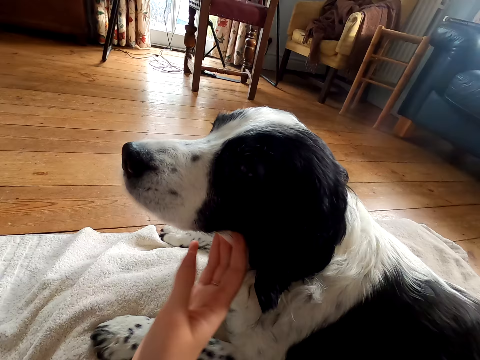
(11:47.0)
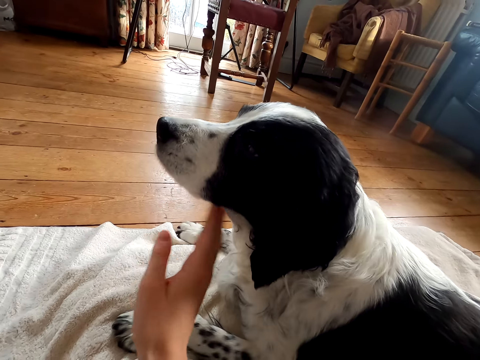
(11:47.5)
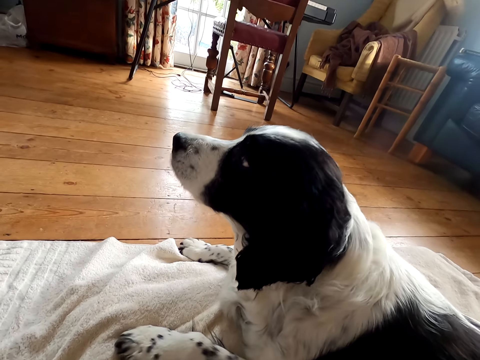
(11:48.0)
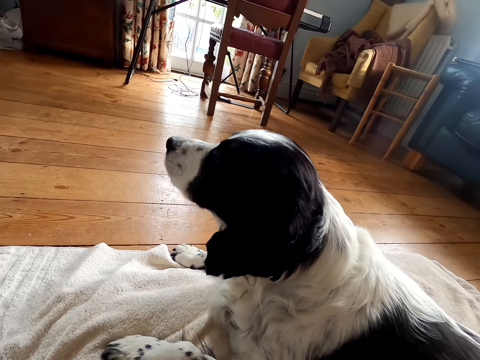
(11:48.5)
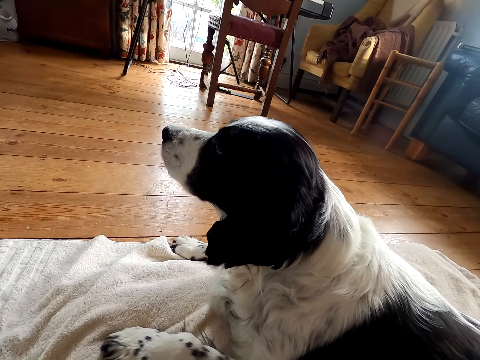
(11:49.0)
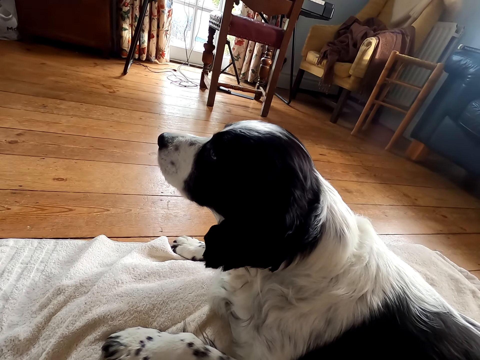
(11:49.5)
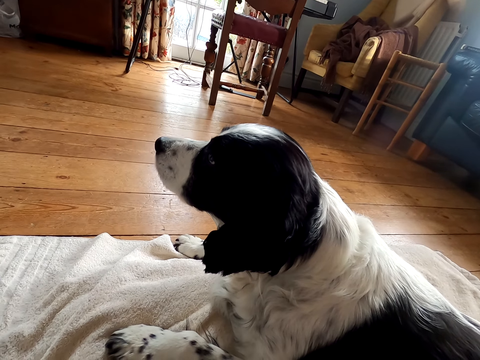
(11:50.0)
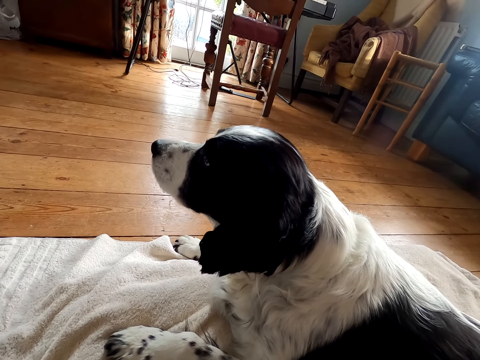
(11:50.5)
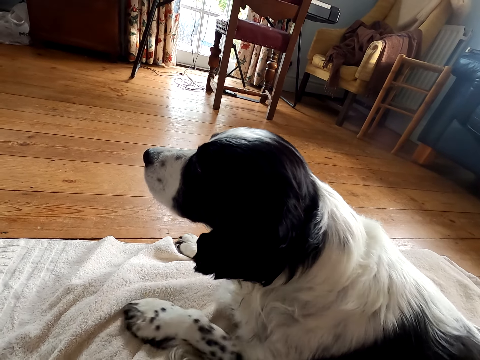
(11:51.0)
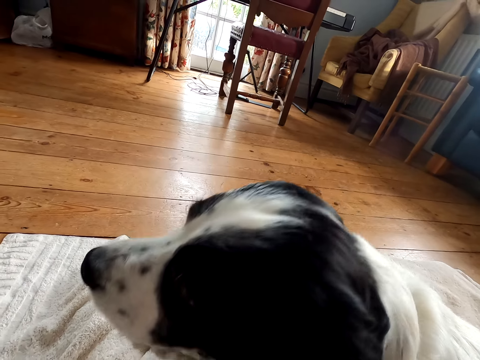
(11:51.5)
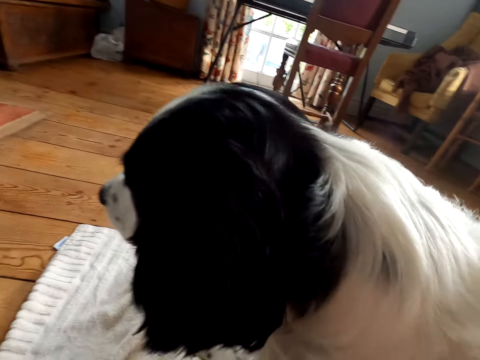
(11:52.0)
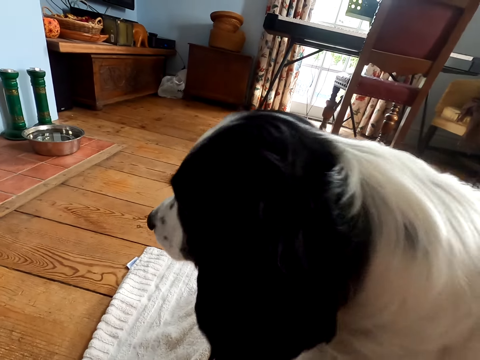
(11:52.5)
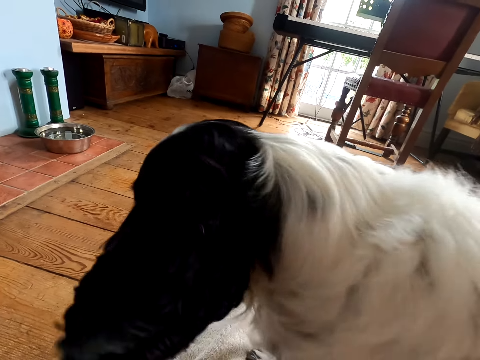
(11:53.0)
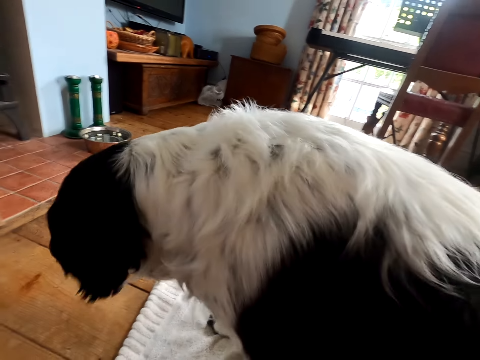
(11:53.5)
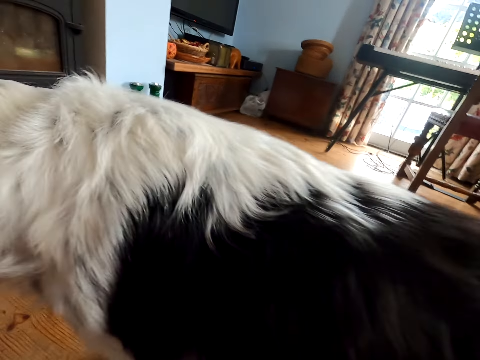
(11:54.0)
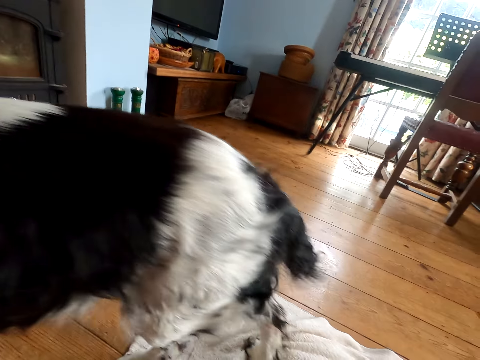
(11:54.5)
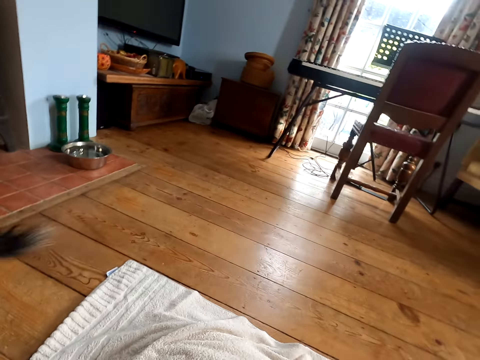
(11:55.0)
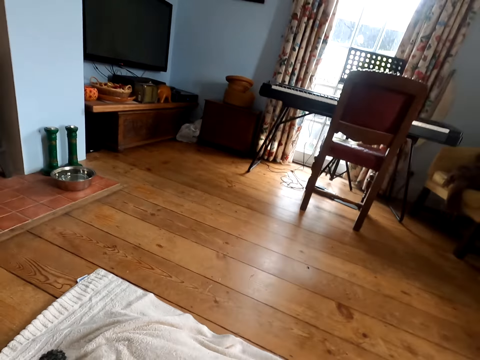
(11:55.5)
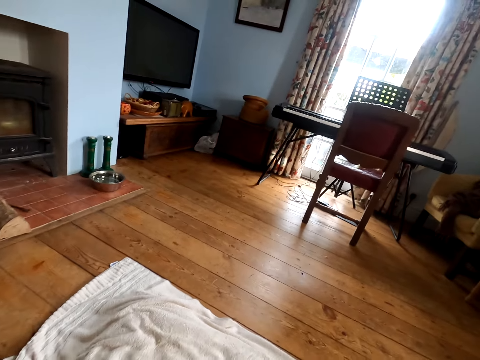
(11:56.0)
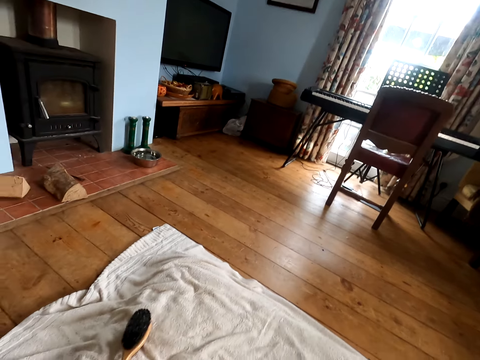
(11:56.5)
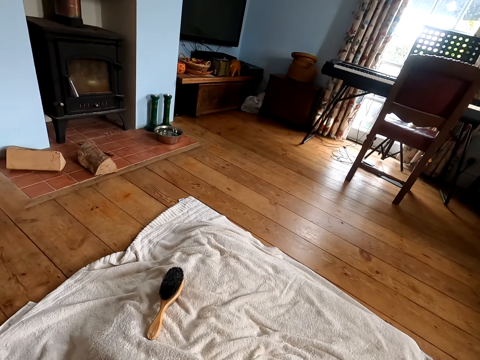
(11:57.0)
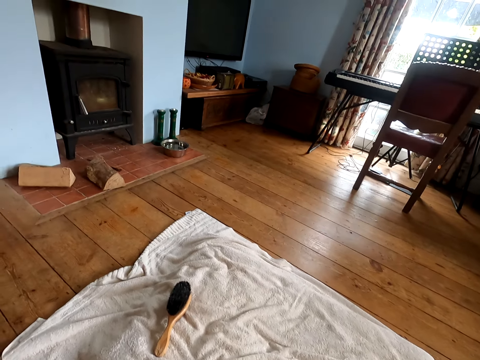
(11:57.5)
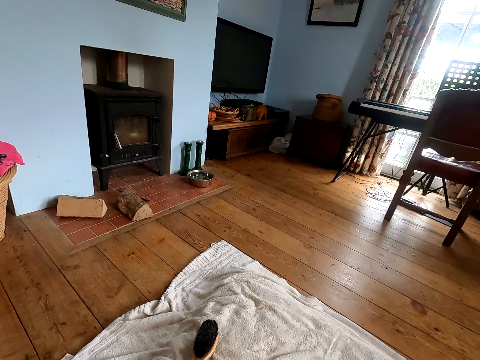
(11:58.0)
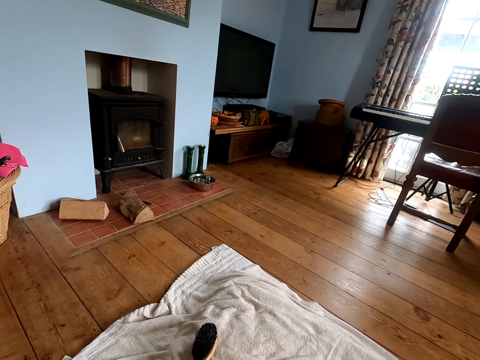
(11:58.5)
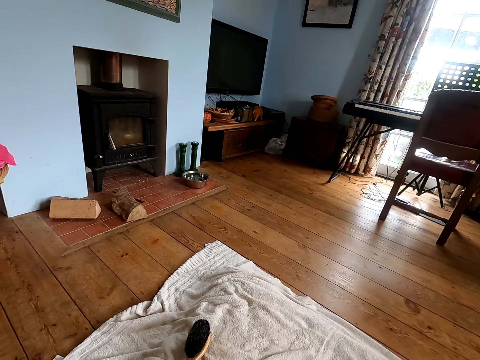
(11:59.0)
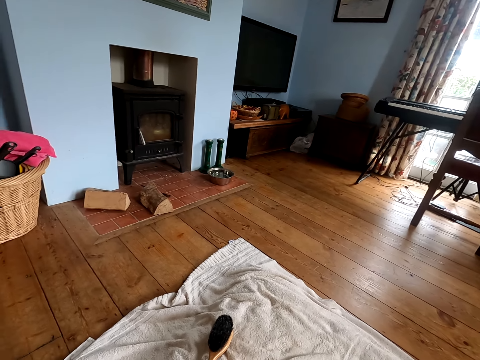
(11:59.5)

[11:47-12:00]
The camera wearer looks at the dog. They look around the room.

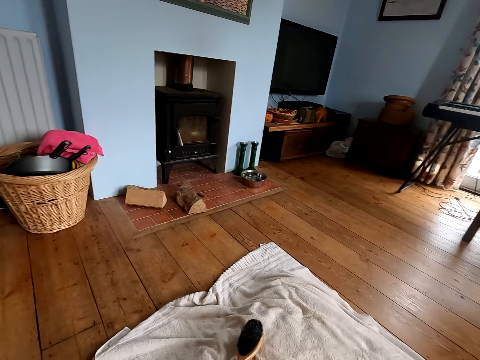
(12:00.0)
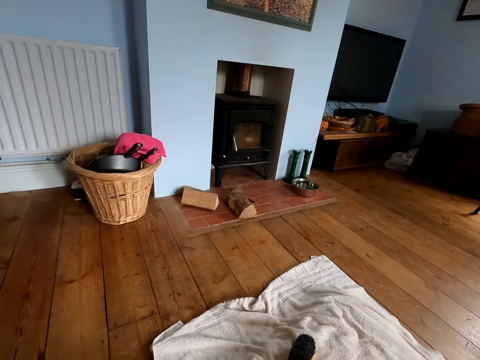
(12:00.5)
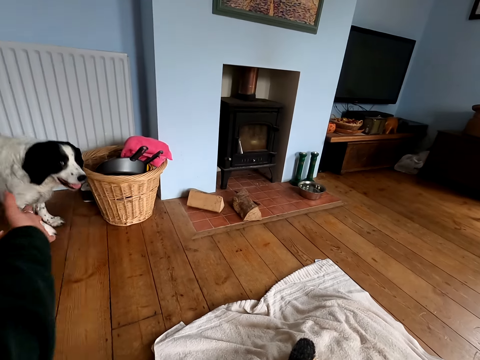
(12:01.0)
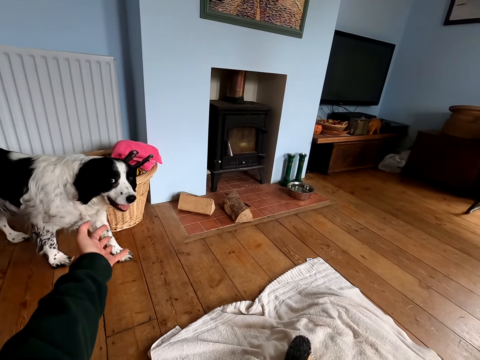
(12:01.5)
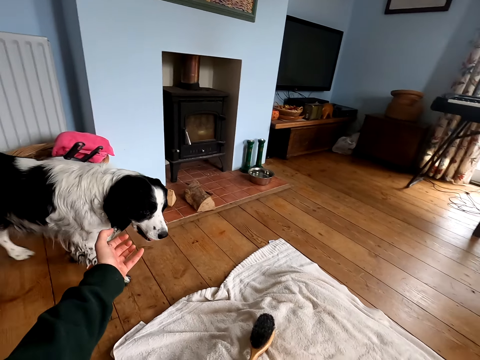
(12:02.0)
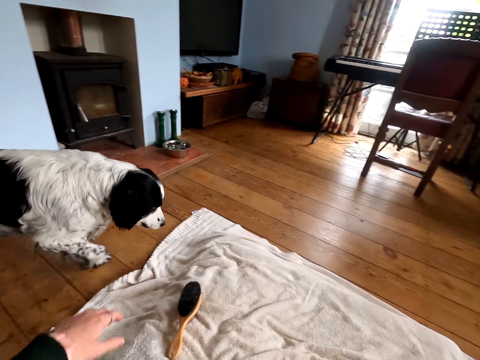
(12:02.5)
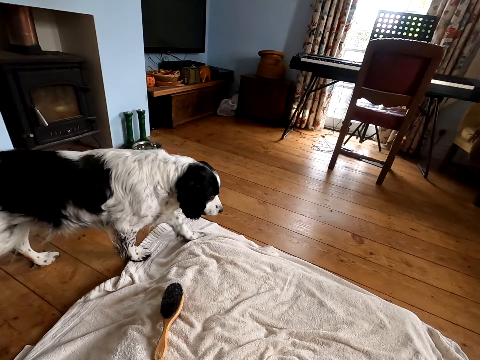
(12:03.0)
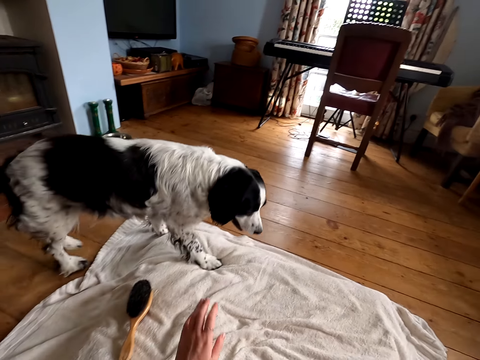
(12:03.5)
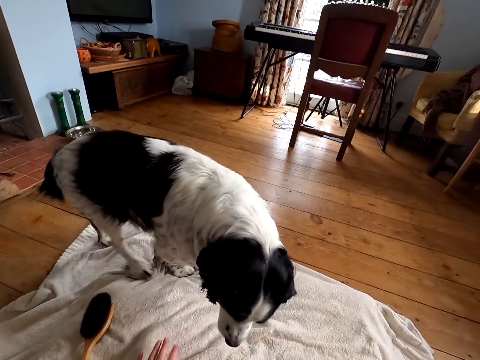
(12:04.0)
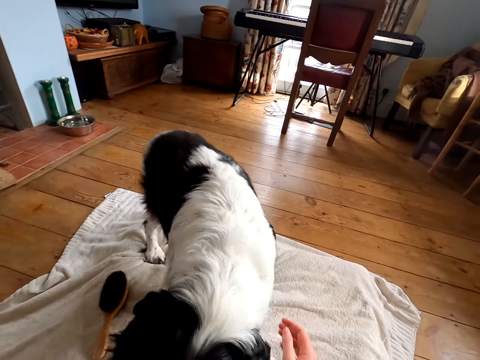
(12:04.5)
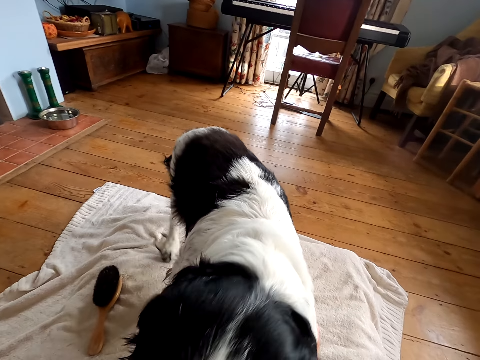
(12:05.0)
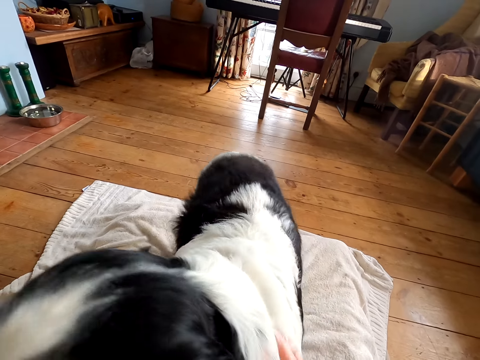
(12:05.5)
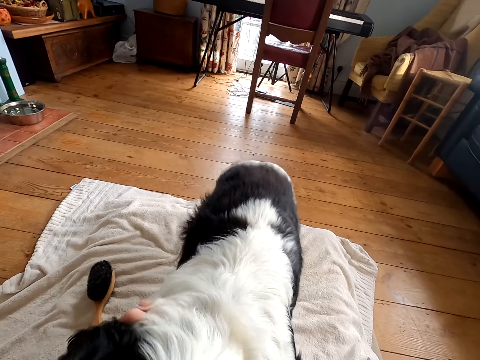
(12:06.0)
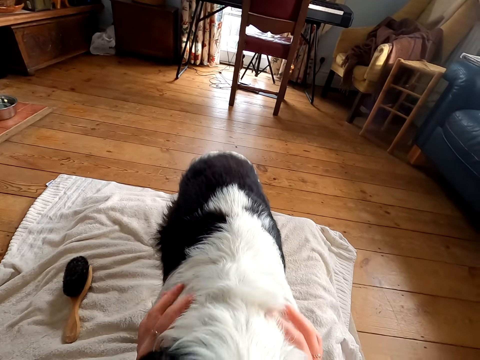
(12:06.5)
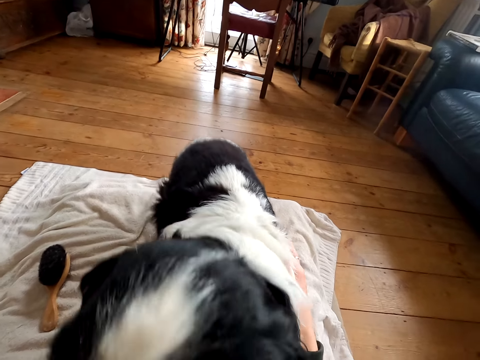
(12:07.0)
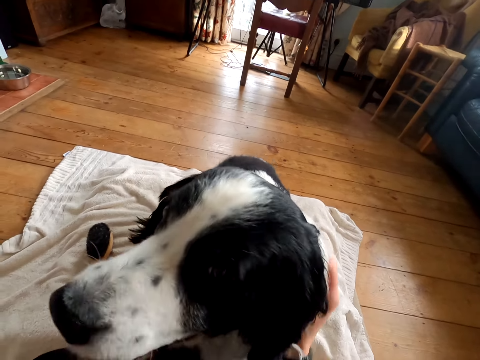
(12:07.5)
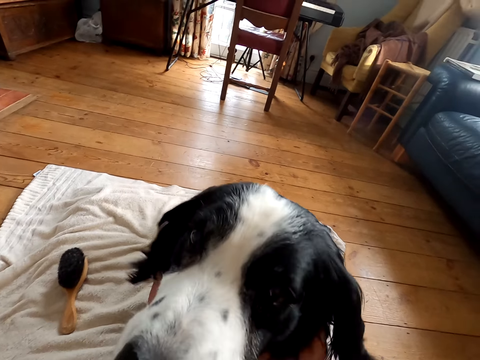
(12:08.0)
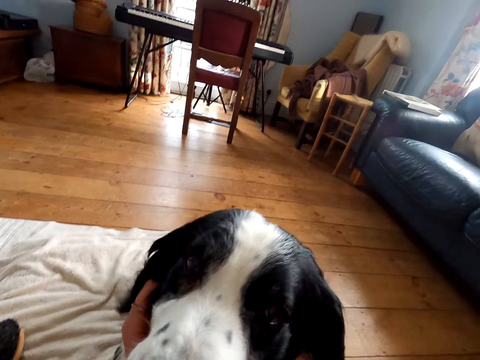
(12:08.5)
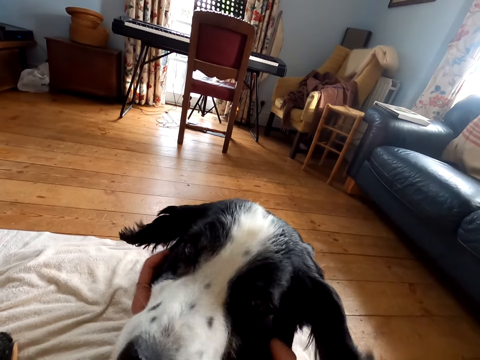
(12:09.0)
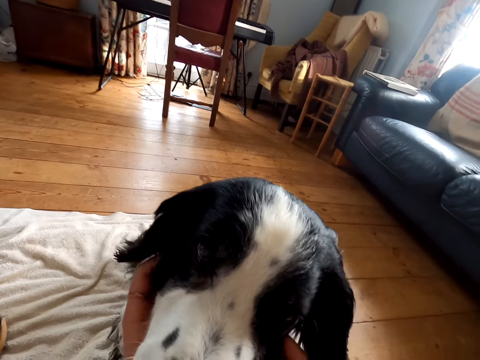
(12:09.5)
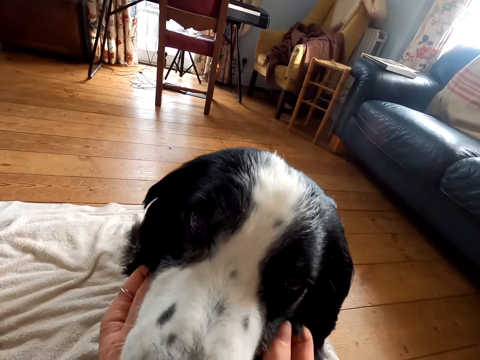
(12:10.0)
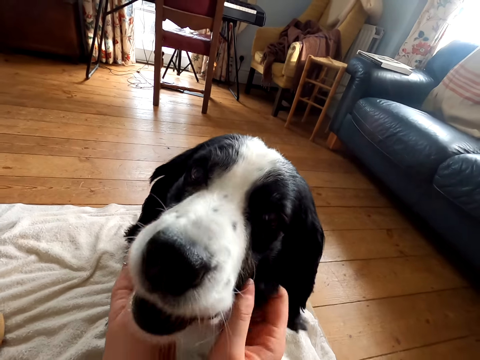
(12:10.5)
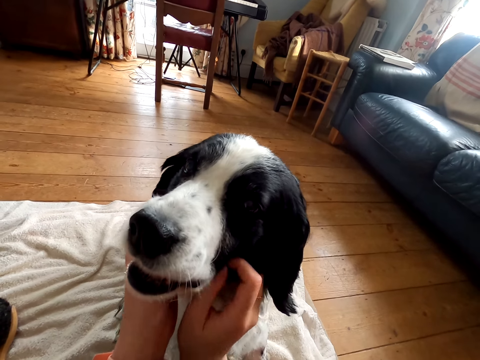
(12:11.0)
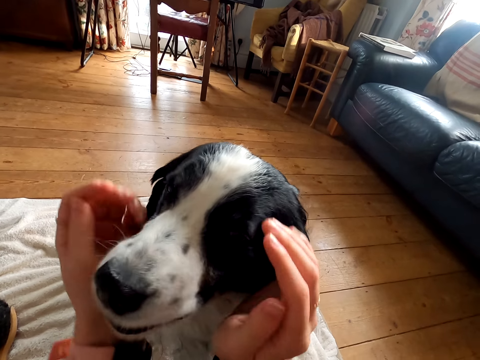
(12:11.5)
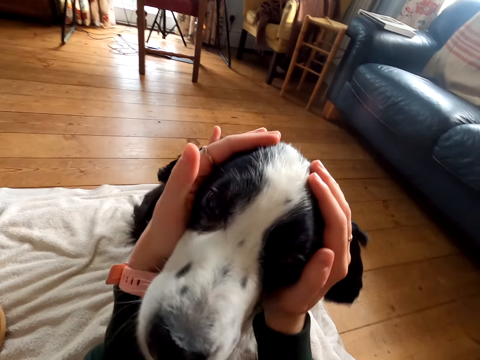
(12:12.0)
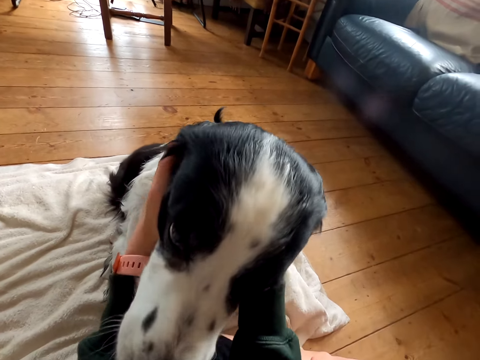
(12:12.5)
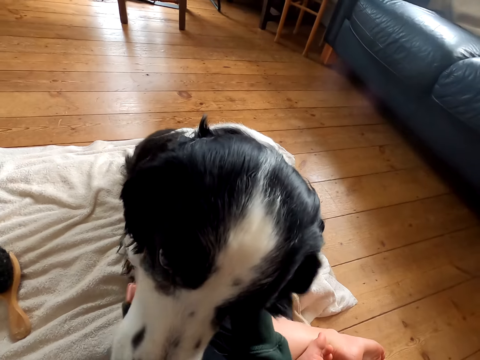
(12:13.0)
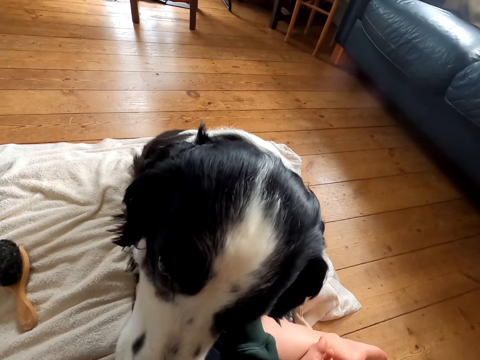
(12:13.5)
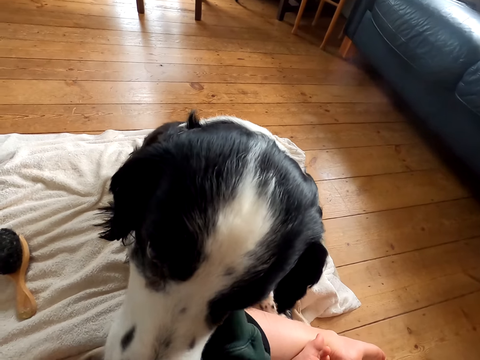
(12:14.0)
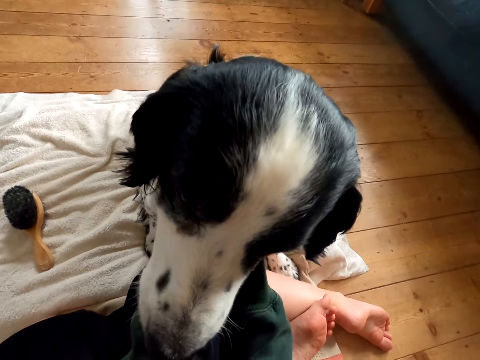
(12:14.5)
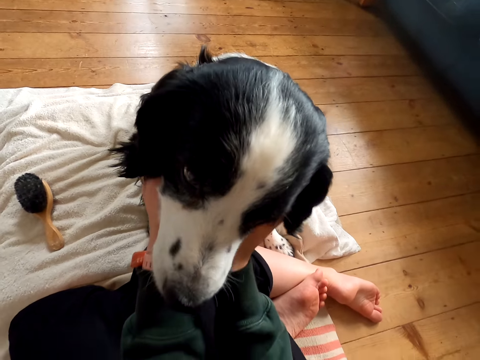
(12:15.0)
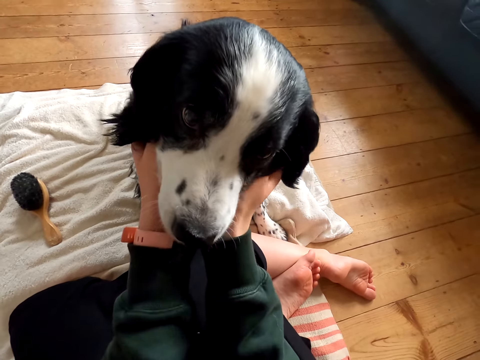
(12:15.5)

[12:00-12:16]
The camera wearer signs the dog. They stretch the hand toward the dog. They massage the dog. They touch the dog fur.
